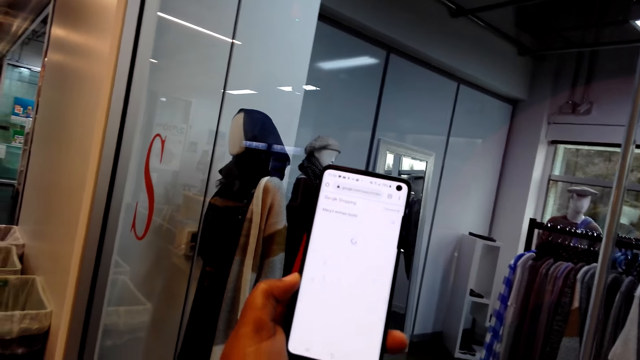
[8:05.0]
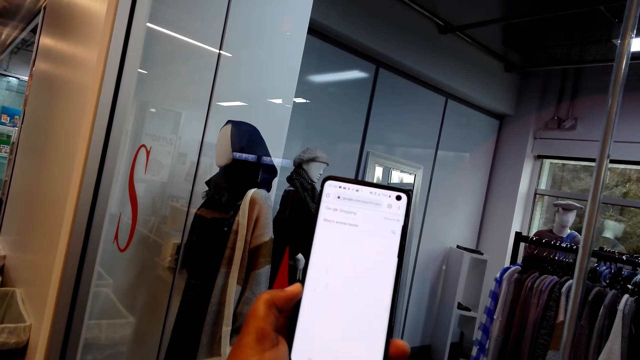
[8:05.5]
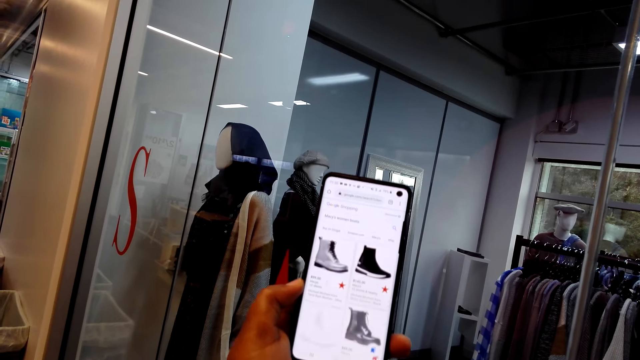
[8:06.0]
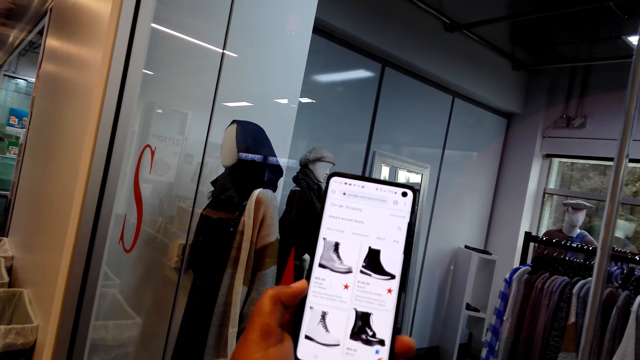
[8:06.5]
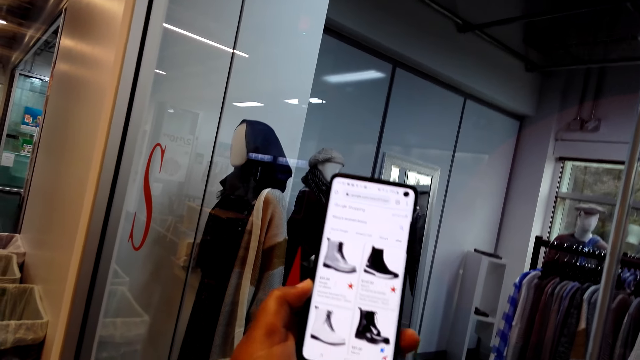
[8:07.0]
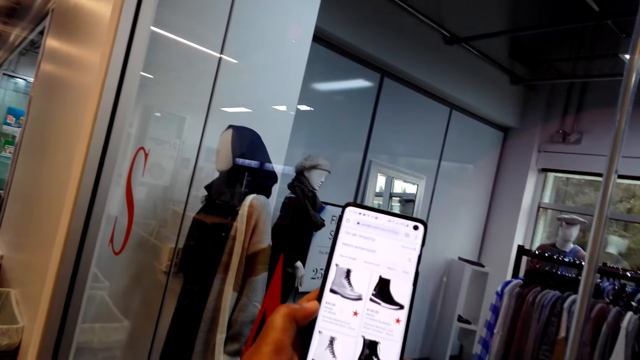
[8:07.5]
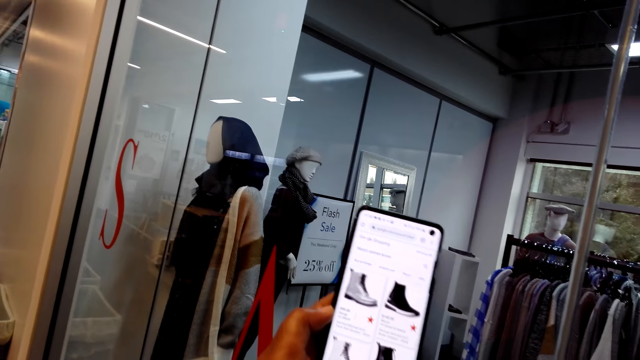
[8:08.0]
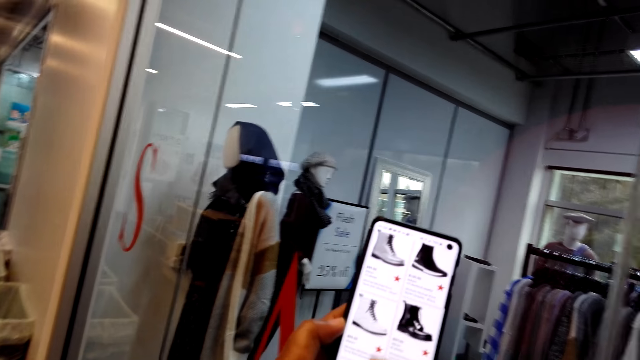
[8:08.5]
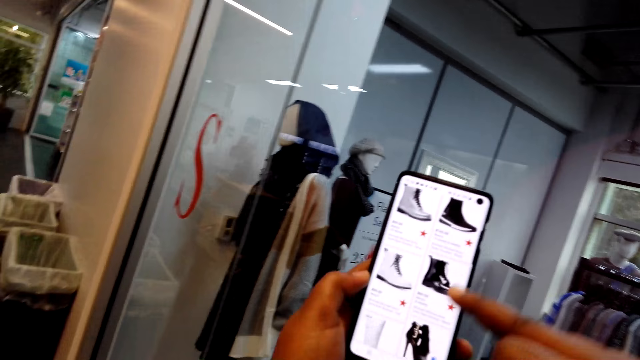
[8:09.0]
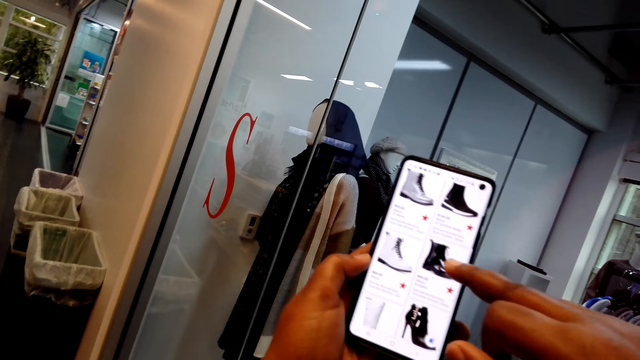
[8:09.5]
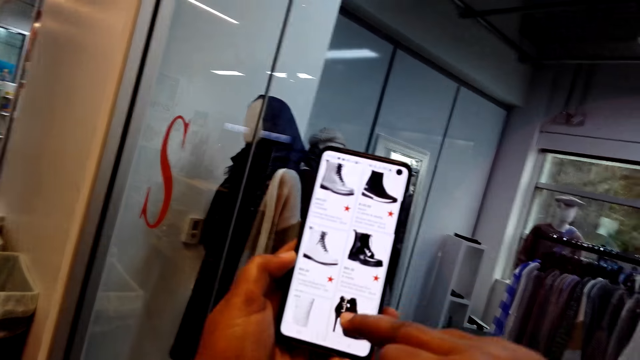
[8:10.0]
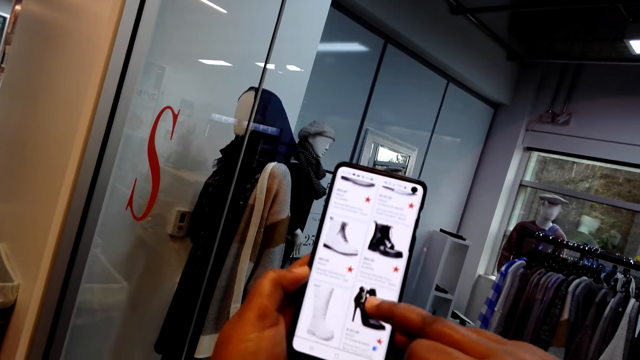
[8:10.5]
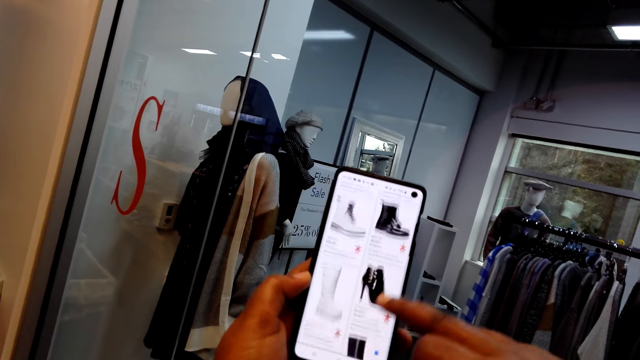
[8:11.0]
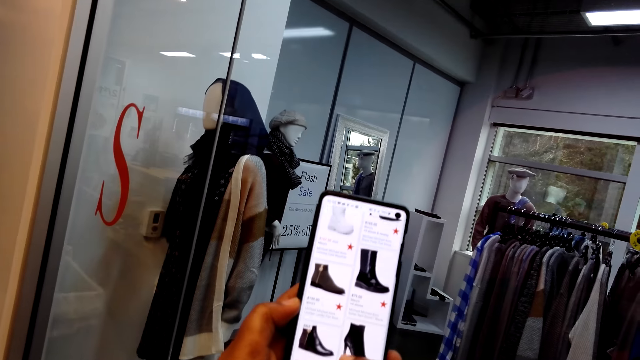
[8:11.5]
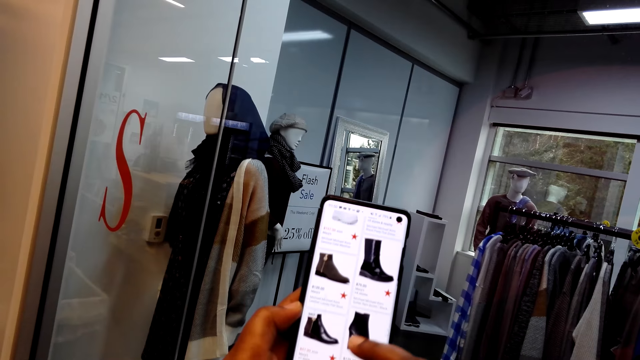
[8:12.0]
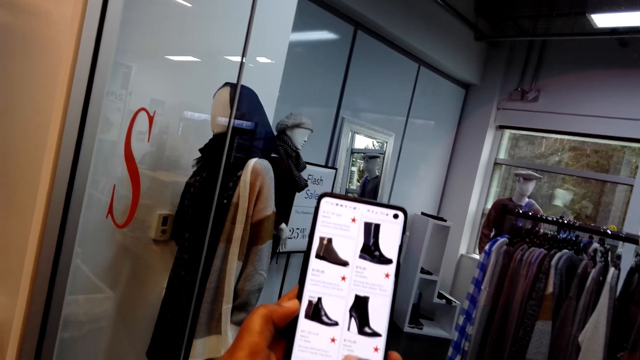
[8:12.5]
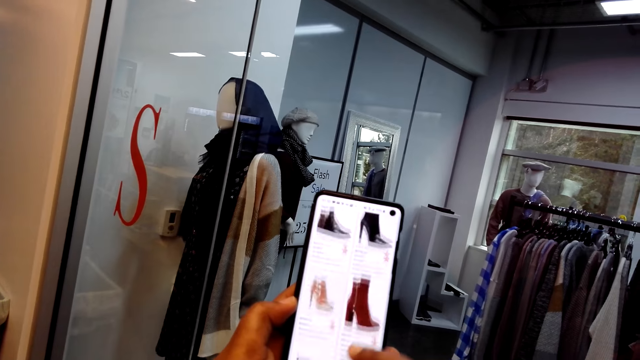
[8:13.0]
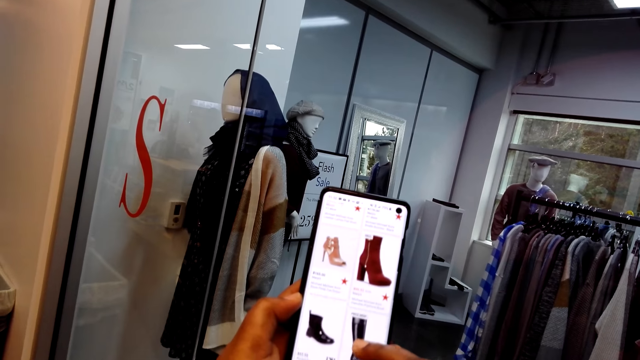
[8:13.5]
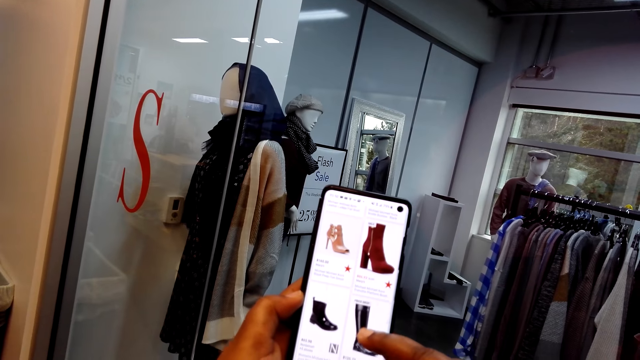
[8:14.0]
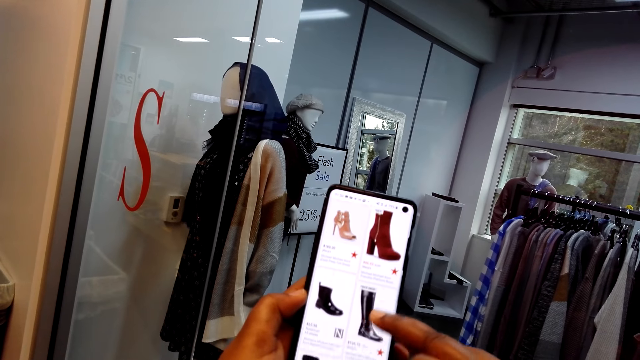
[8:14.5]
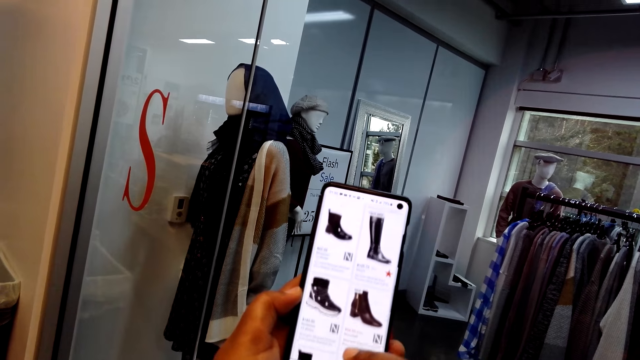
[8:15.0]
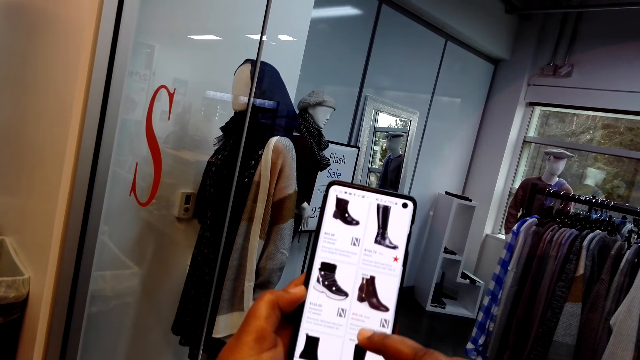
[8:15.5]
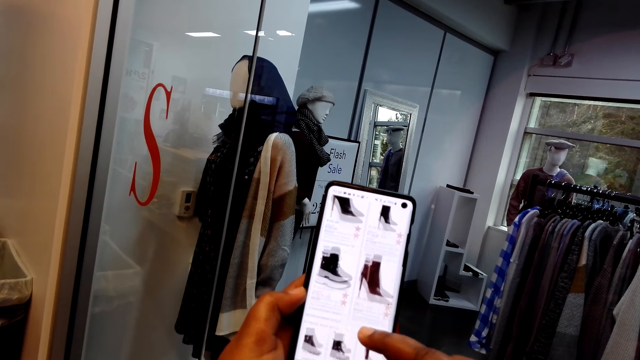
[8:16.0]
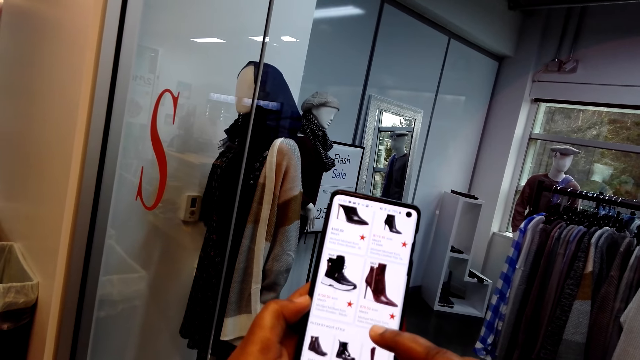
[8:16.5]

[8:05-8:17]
A lady holds a phone with her left hand in the store. She scrolls the phone with the right index finger in the store.

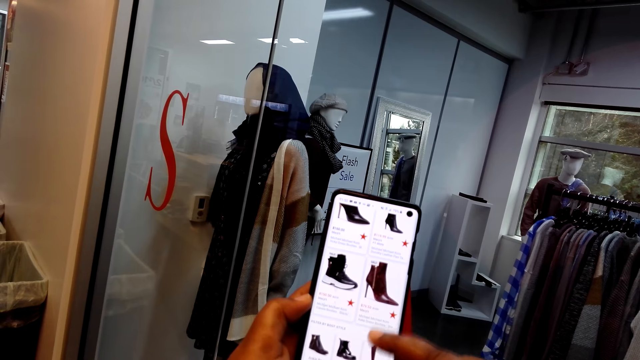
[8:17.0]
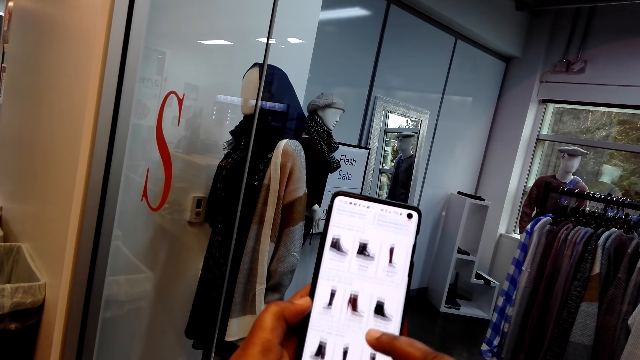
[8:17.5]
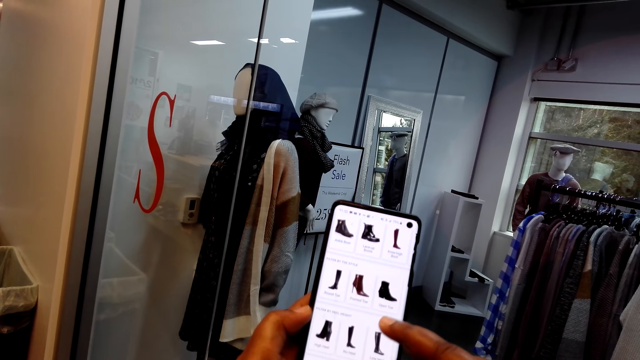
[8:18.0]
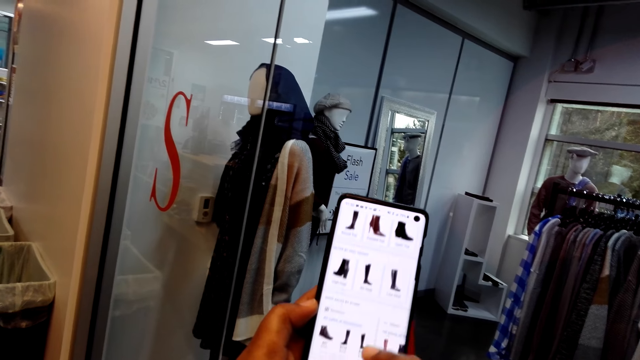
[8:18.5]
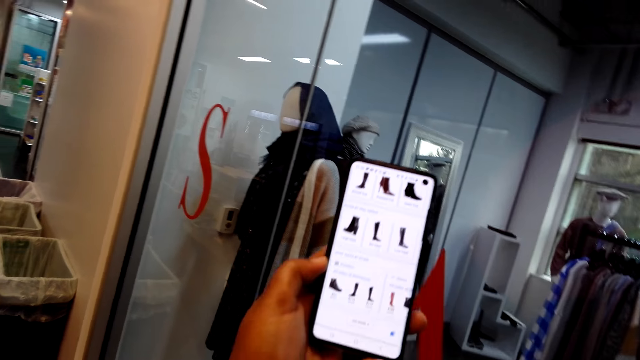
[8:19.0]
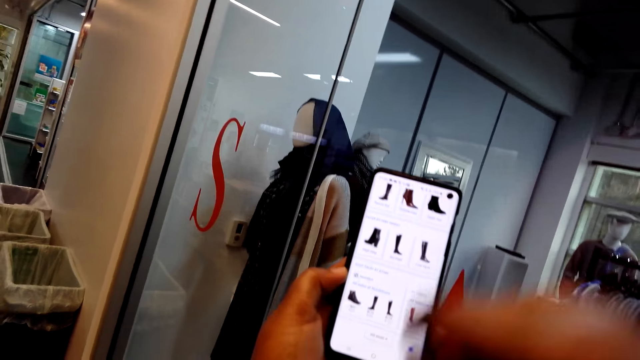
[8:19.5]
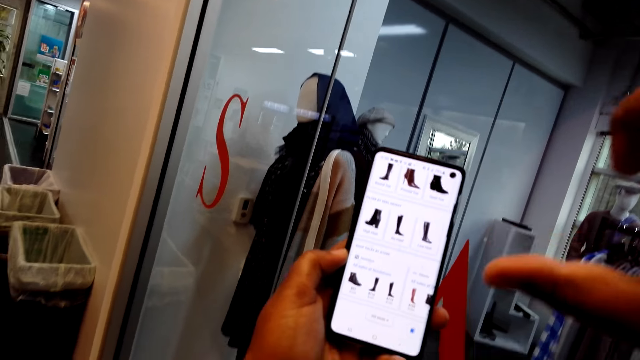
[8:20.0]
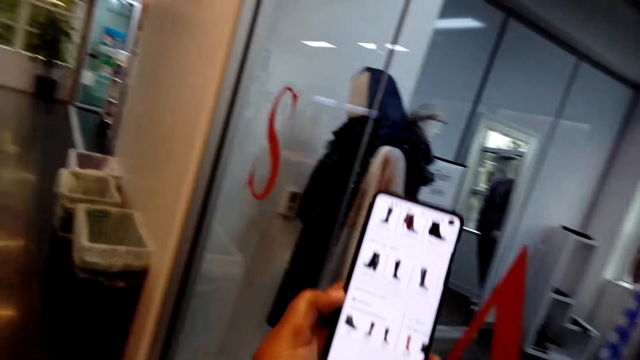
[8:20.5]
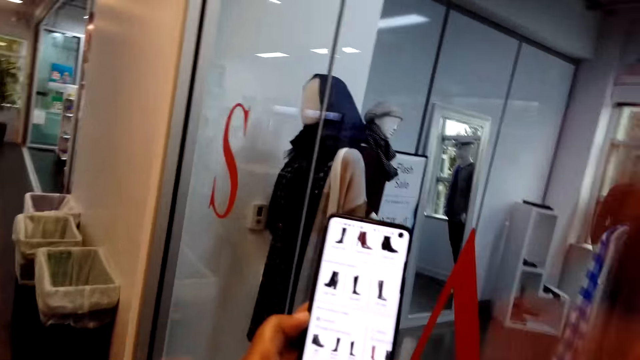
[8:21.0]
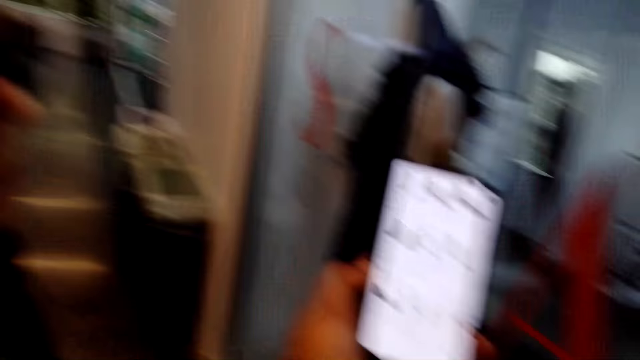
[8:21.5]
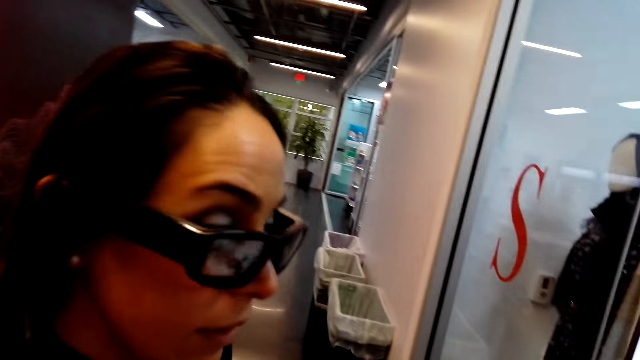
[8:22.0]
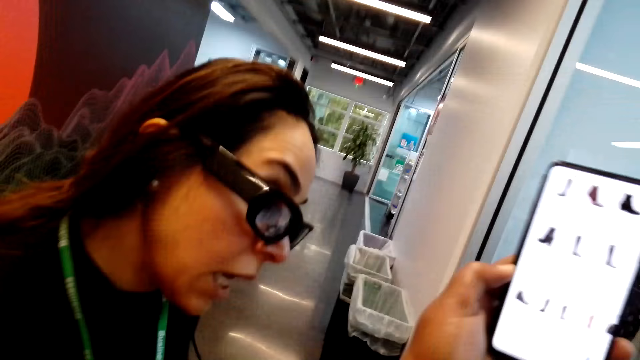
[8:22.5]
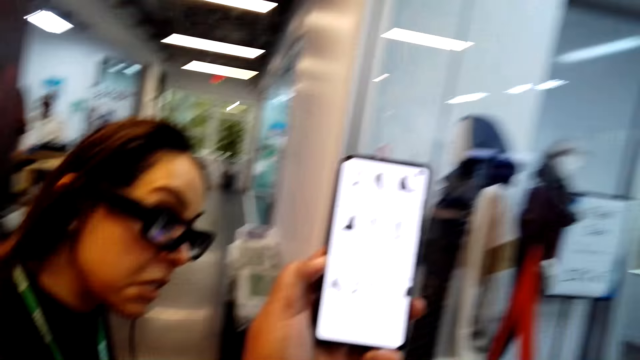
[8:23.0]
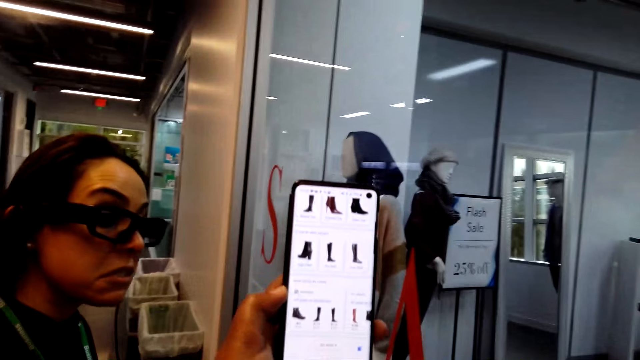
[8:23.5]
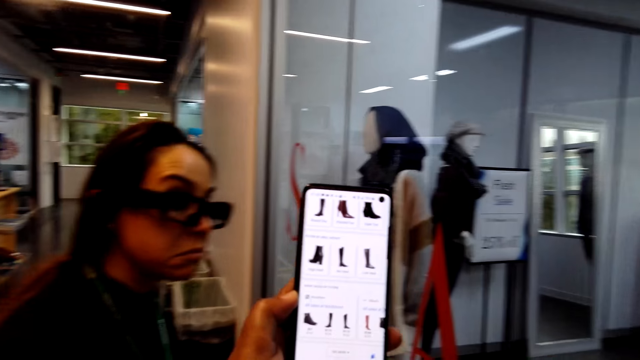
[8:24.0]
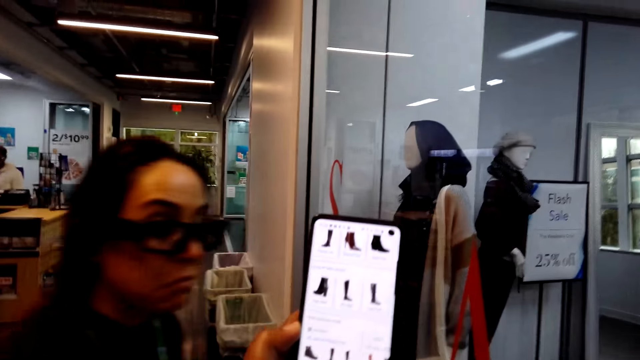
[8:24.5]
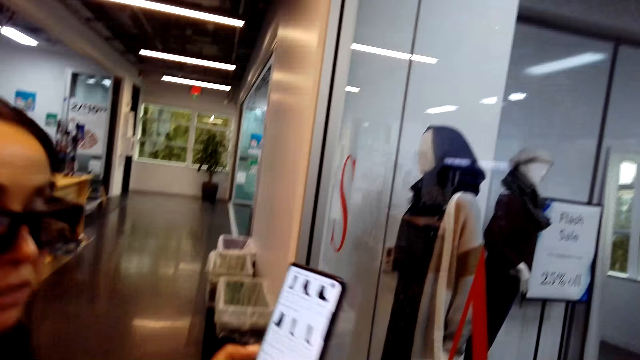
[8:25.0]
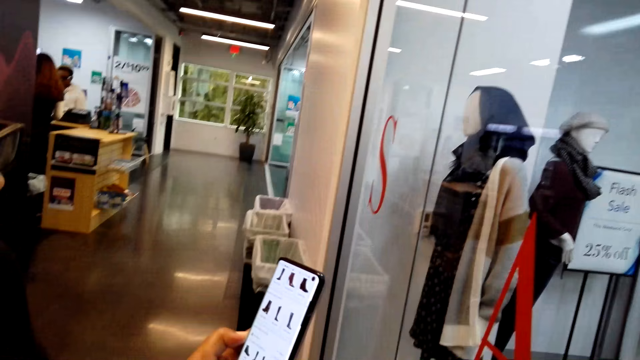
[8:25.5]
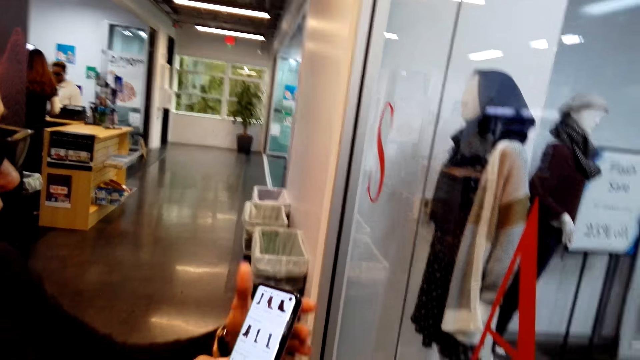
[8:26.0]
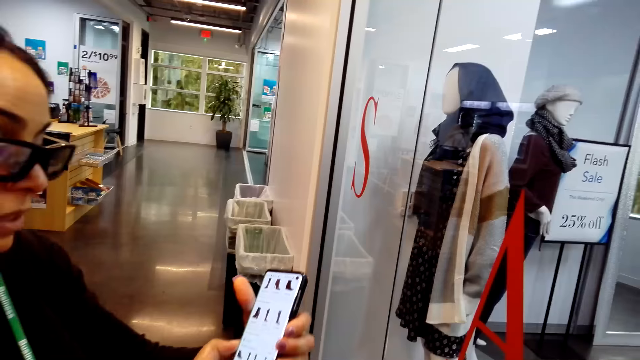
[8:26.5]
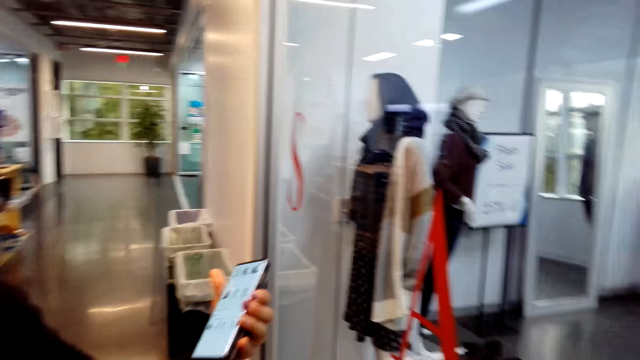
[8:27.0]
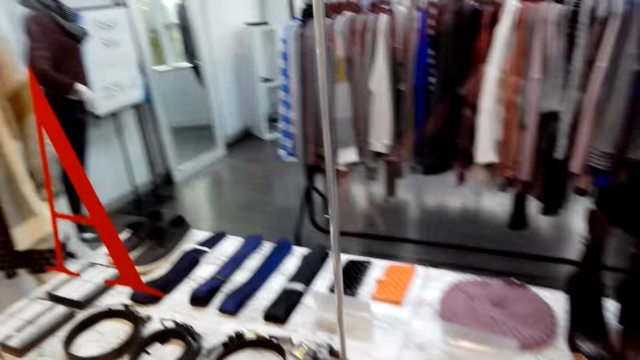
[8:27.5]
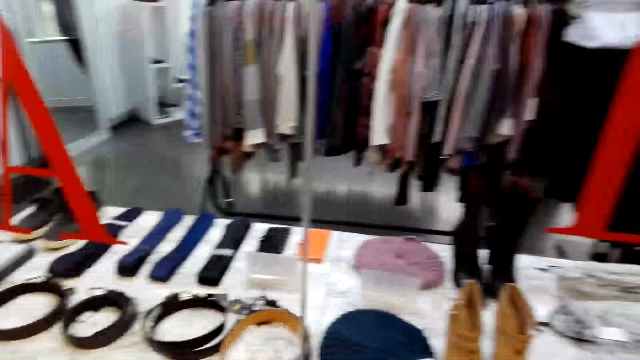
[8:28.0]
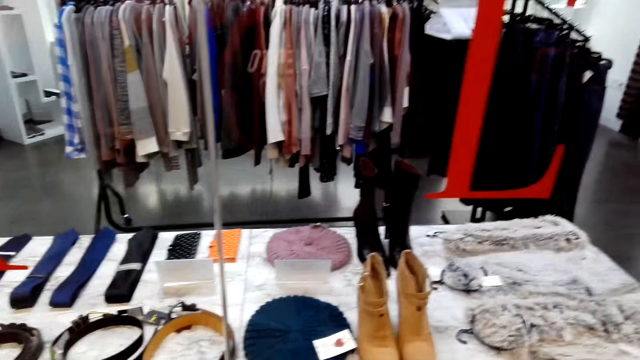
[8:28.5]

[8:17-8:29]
The camera wearer gestures with a hand. A lady moves her right hand in the store. She holds the phone with her left hand in the store. She takes her phone. She scrolls the phone with both hands in the store. The camera wearer looks at the items.
